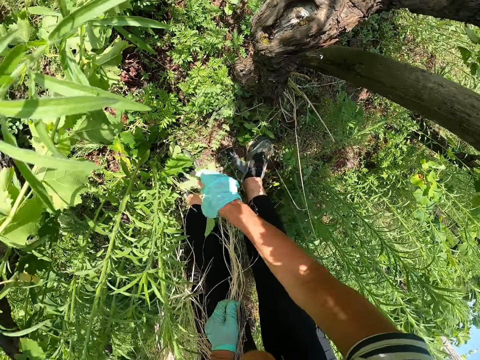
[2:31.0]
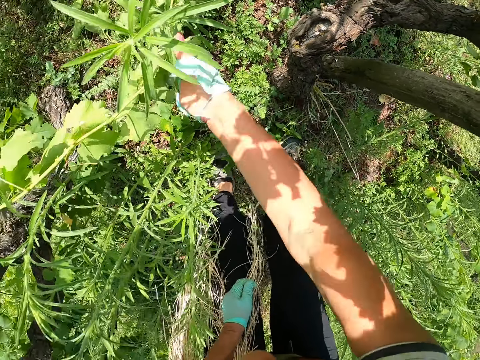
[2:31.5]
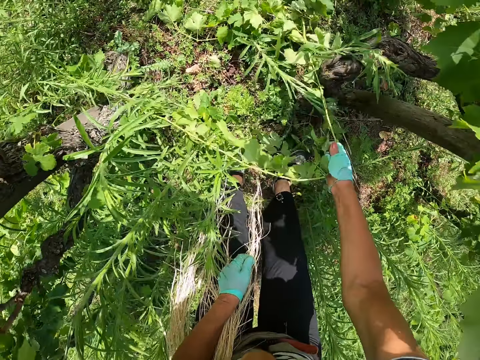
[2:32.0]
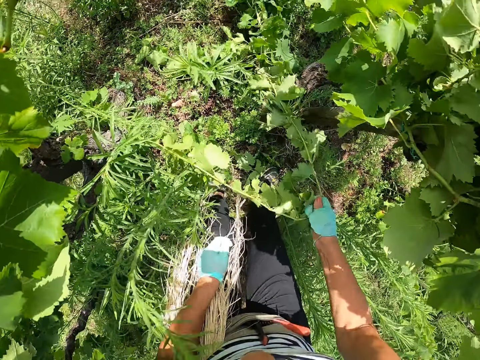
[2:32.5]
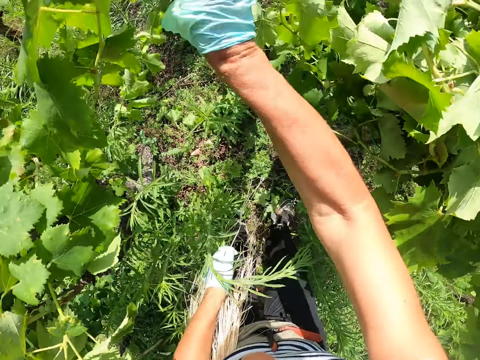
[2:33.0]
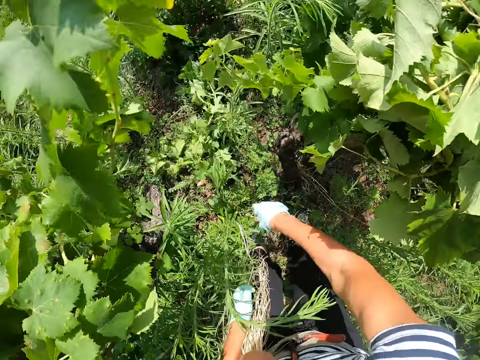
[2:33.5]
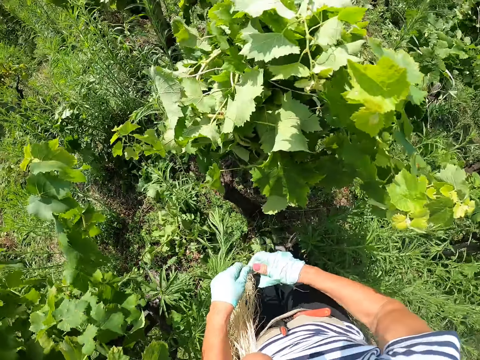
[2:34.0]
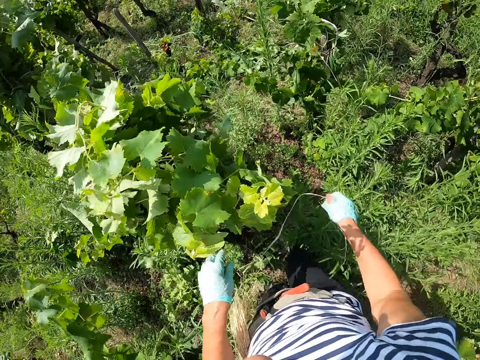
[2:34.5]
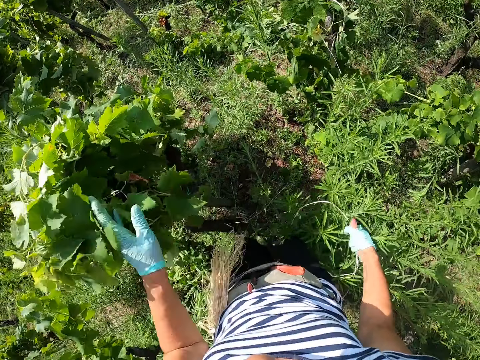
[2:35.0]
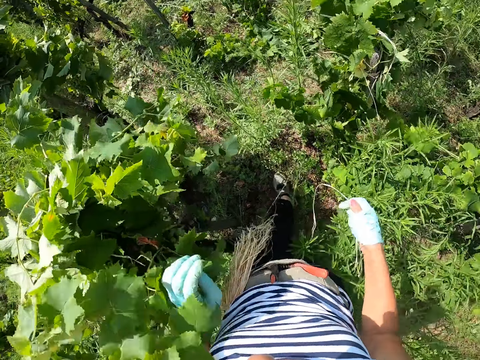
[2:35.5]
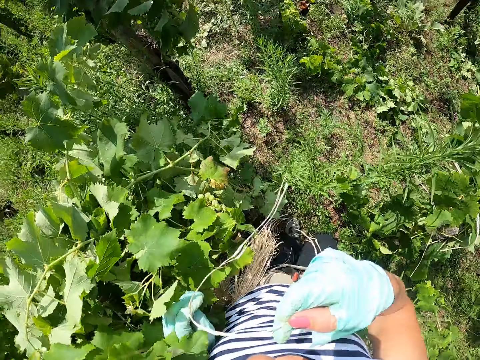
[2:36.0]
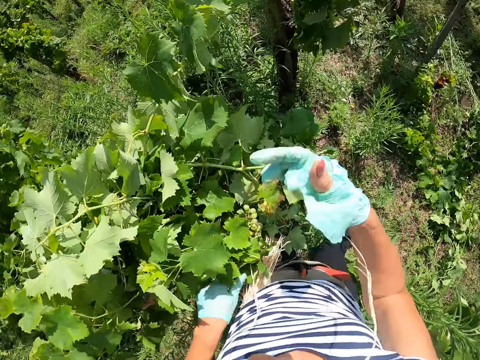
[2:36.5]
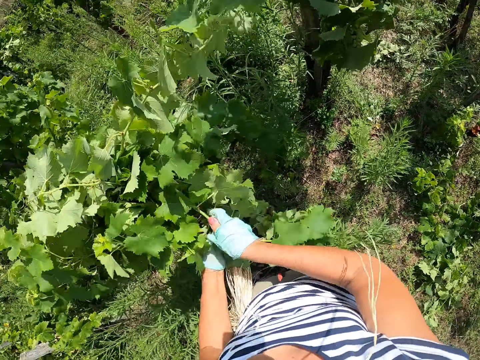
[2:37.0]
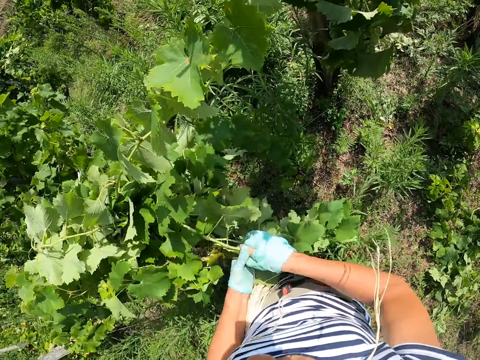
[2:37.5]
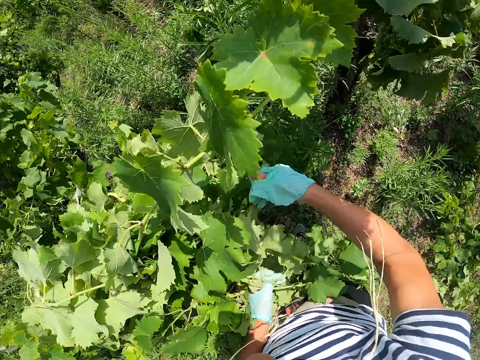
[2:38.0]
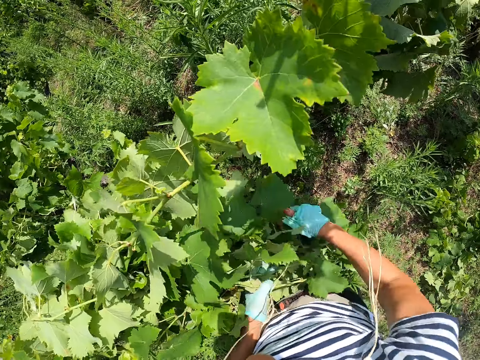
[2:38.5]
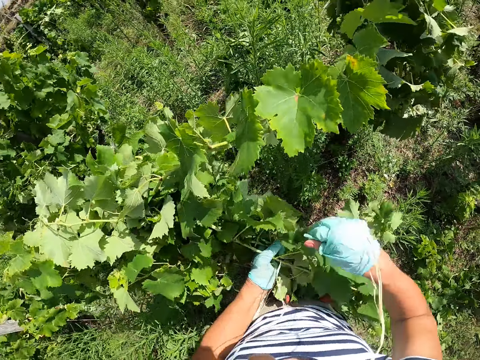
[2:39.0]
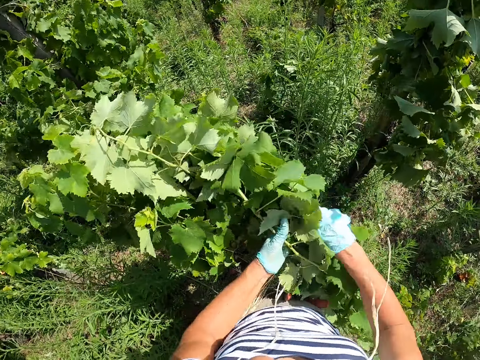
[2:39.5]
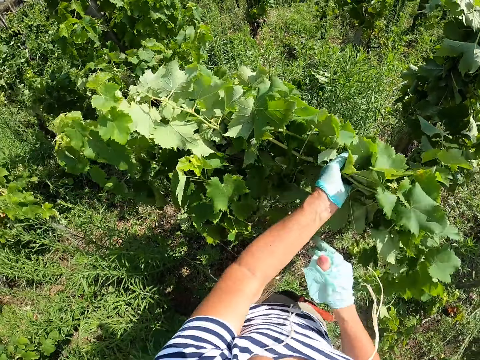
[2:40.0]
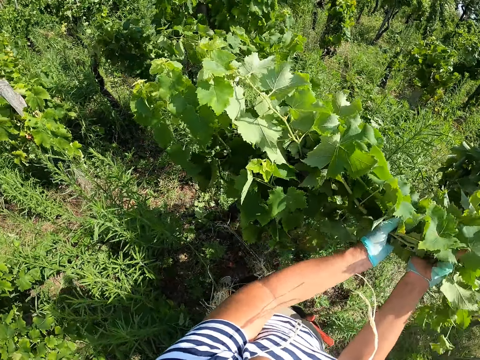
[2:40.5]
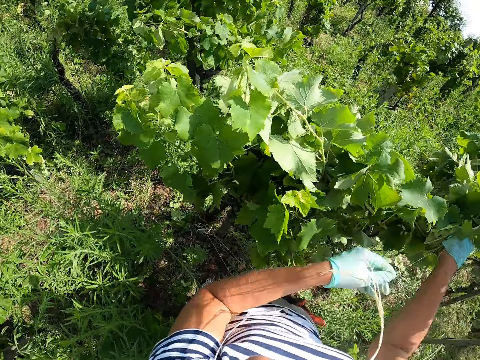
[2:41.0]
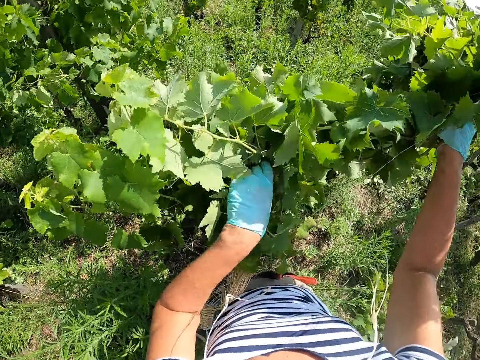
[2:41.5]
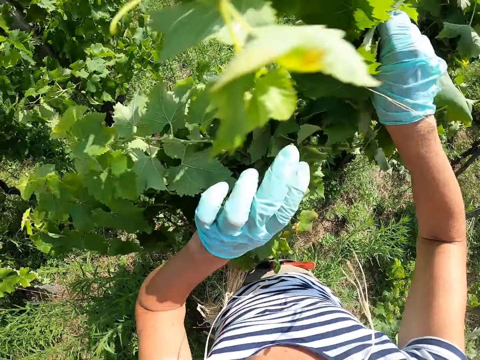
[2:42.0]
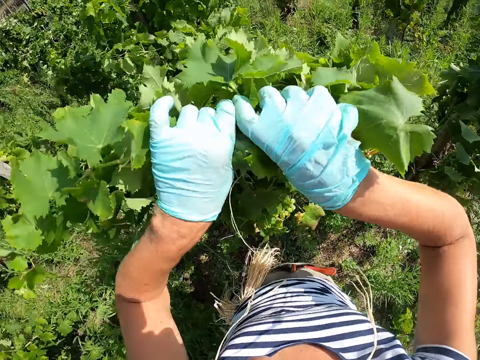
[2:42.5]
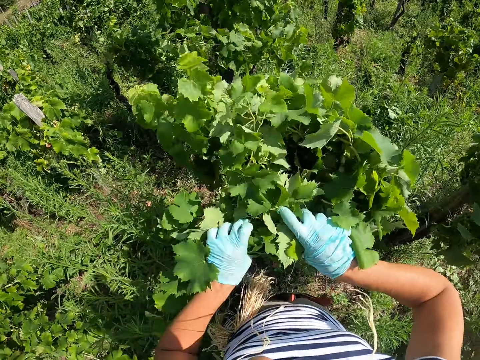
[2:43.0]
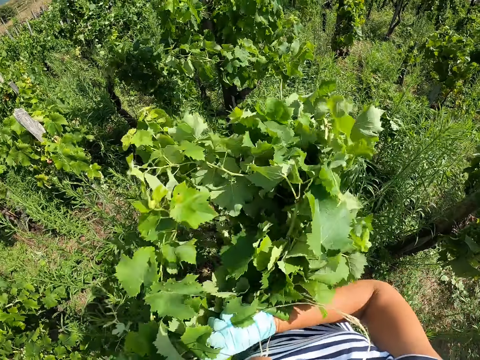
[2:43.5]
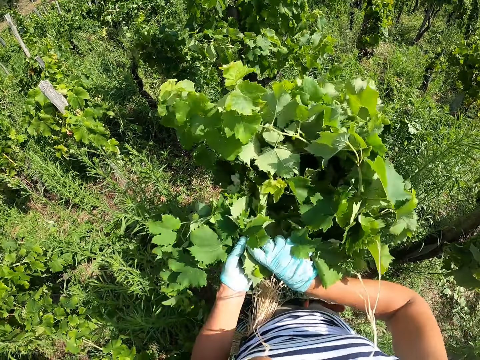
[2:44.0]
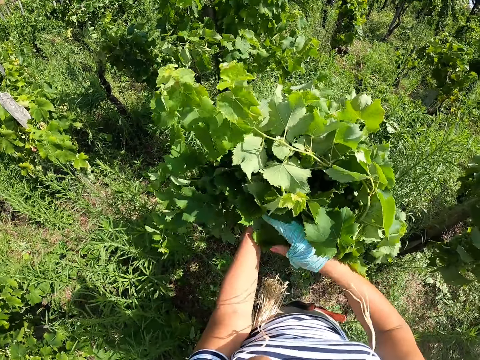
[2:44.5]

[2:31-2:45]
The camera wearer picks another underlying plant. They drop back the plant. They hold staking strings with both hands. They stretch the string. They step nearer the grape plant. They do something to the grape plant with left hand. They lift up the strings in right hand to mouth. They bite the strings in mouth. They gather plant leaves using both hands. They bend plants around a pole.

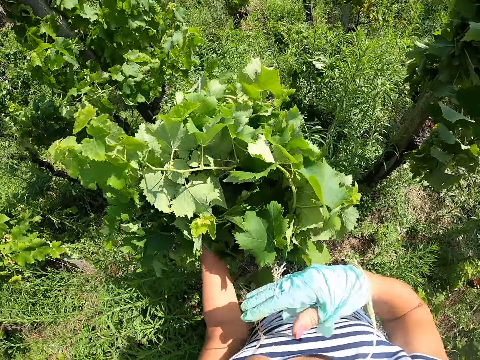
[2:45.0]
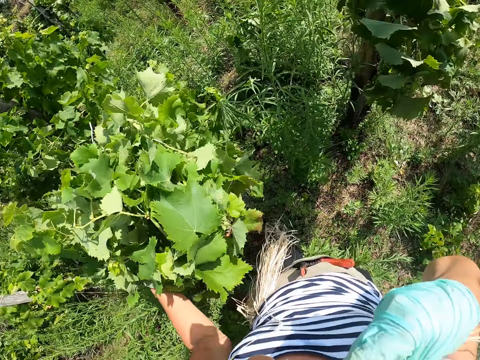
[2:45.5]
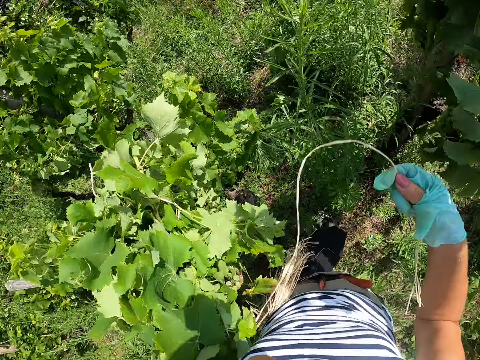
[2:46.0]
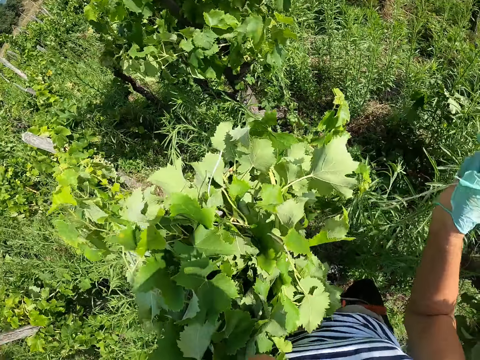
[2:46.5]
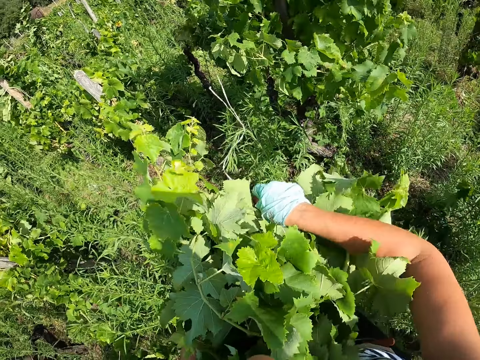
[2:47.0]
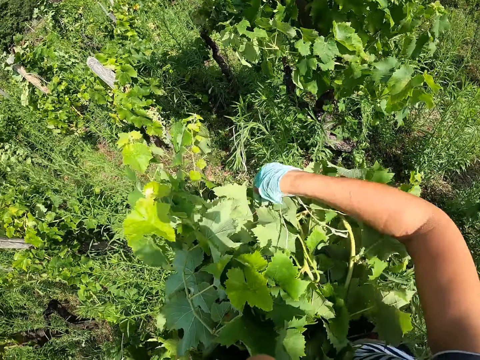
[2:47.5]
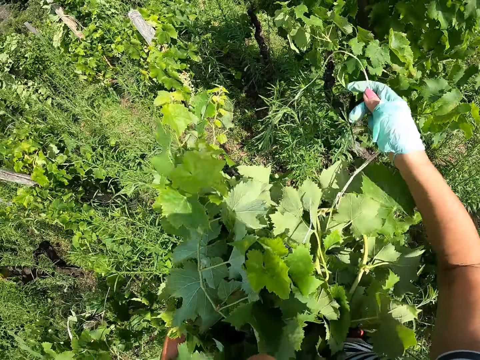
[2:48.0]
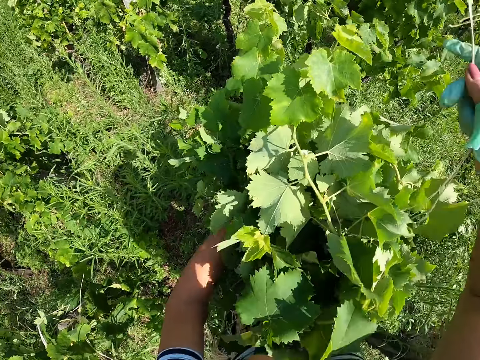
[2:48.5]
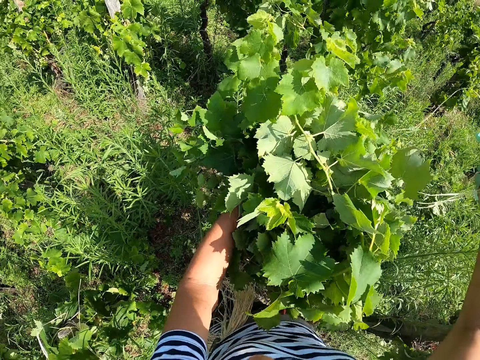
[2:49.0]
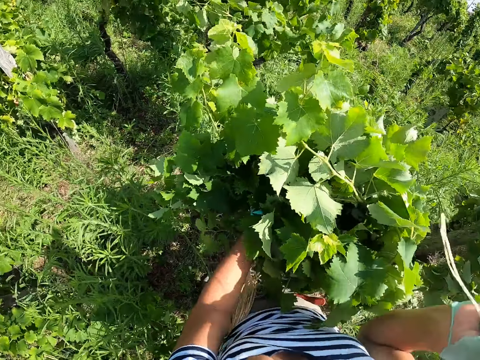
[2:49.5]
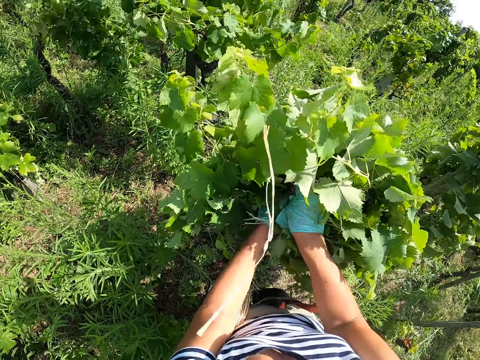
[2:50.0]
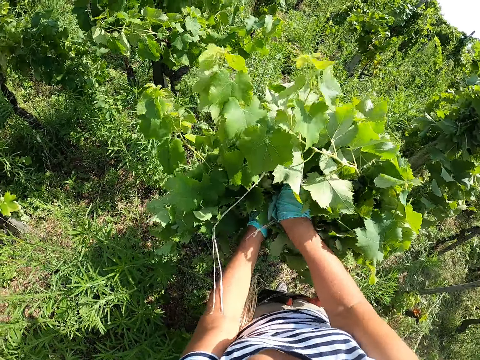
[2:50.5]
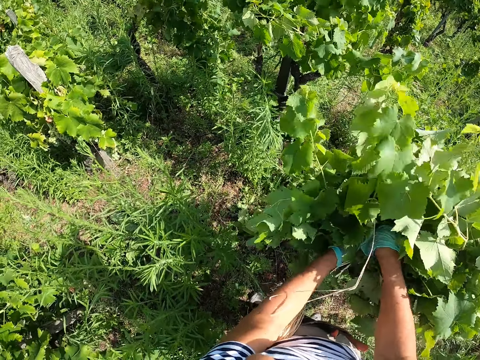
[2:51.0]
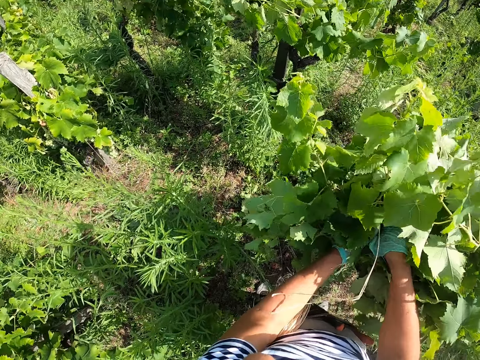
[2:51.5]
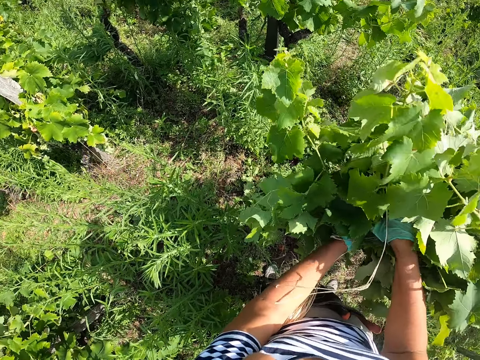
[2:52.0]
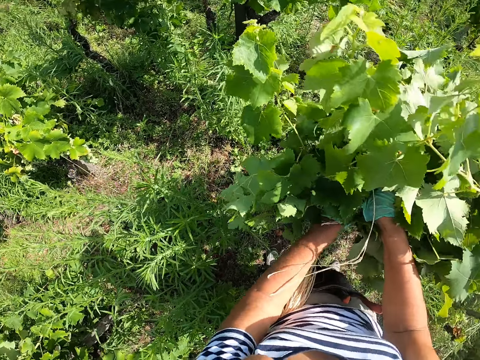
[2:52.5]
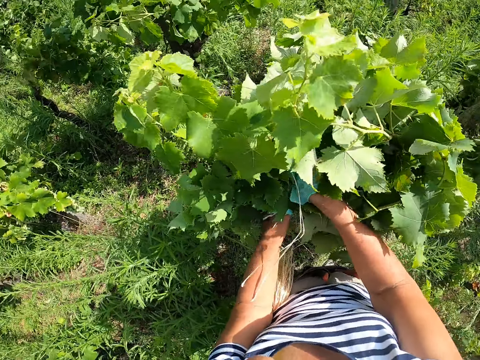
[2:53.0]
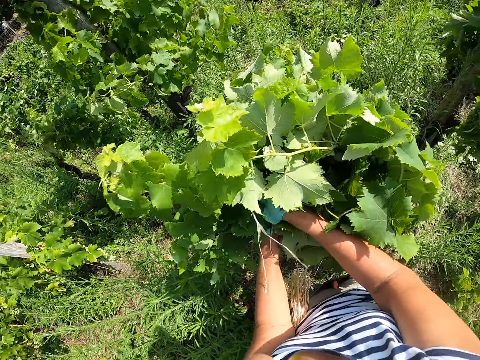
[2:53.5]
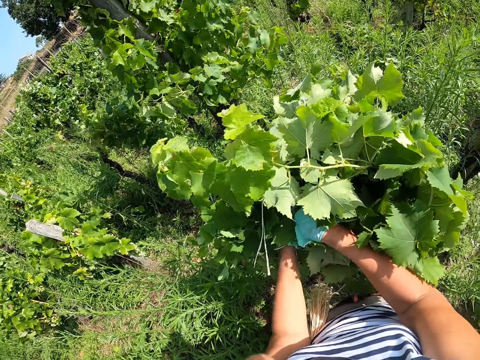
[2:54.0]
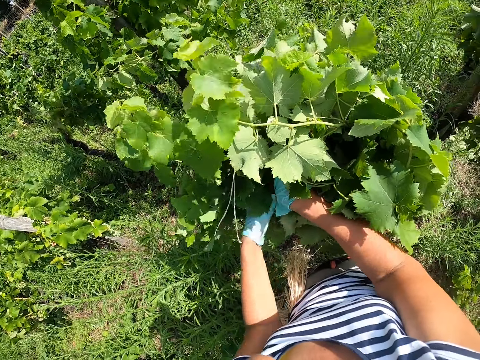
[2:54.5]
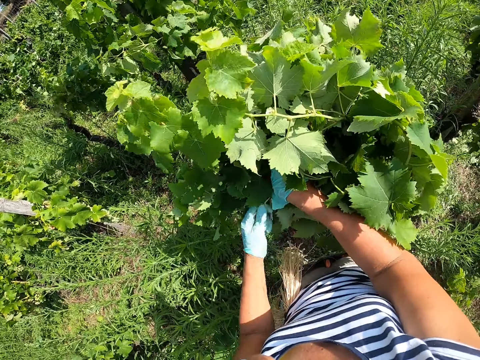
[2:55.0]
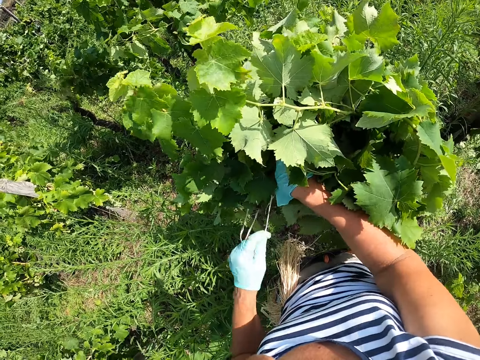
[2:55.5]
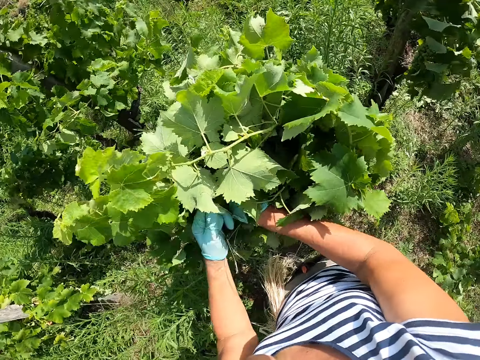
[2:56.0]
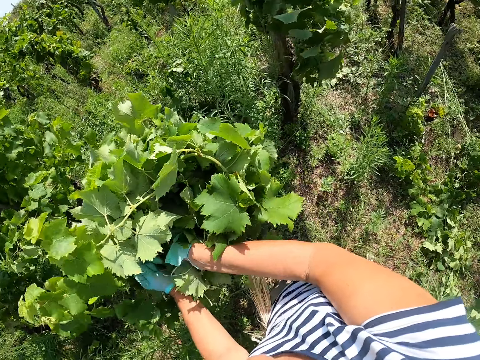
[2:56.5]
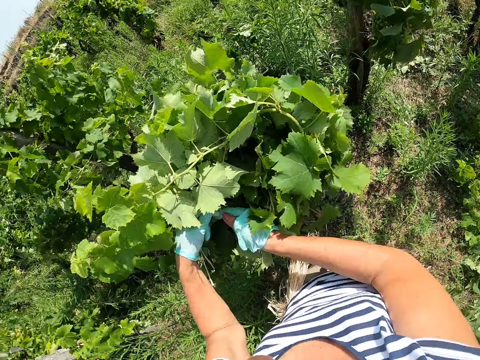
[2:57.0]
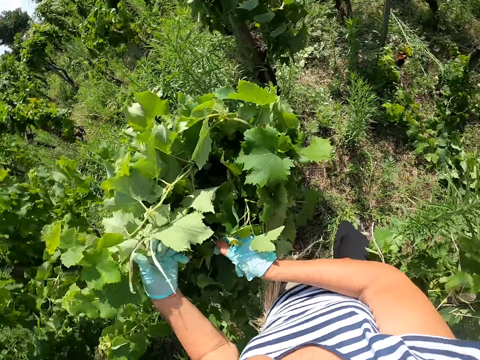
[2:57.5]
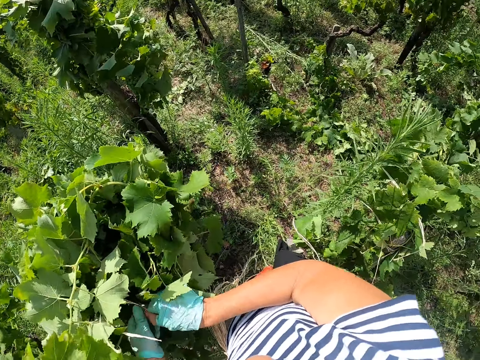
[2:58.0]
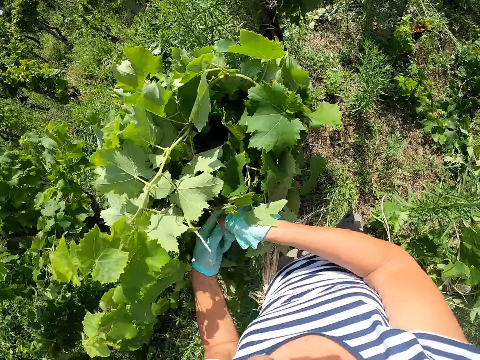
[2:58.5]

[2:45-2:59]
The camera wearer picks strings from mouth using right hand. They tie the plant on the stake.
